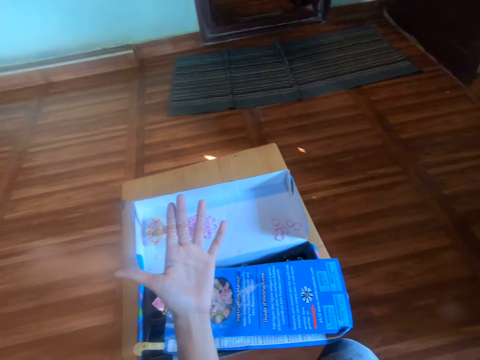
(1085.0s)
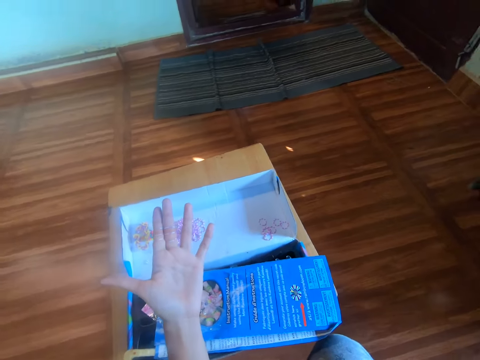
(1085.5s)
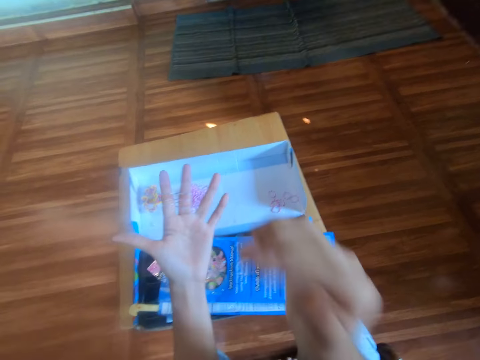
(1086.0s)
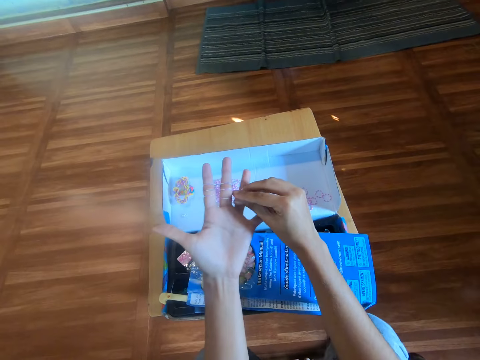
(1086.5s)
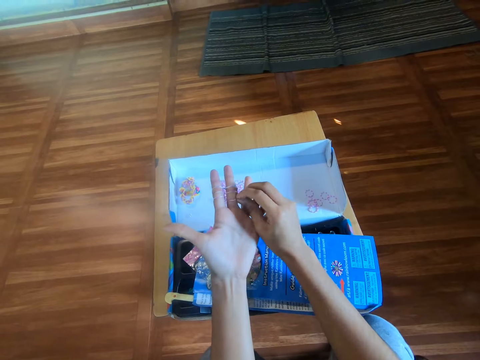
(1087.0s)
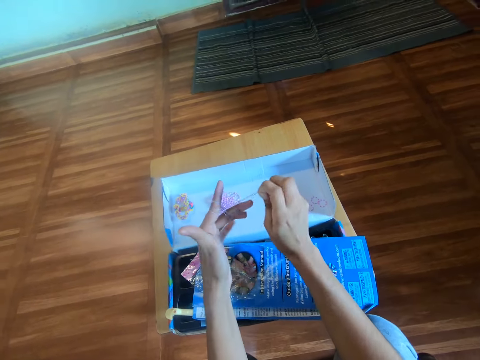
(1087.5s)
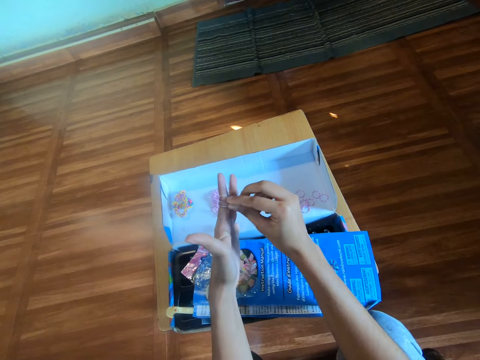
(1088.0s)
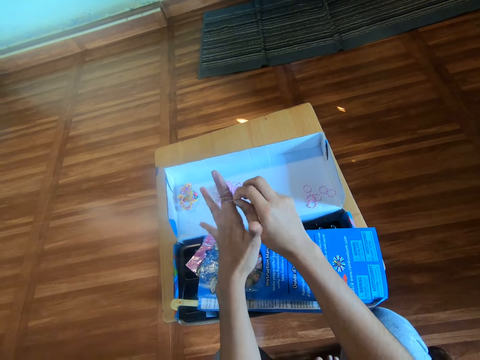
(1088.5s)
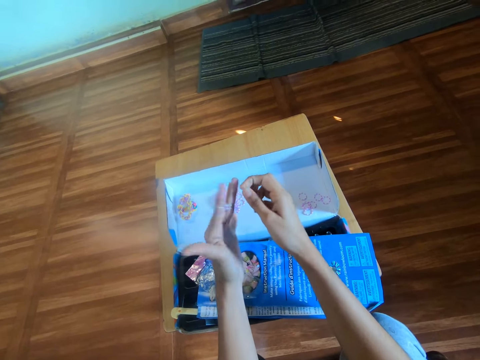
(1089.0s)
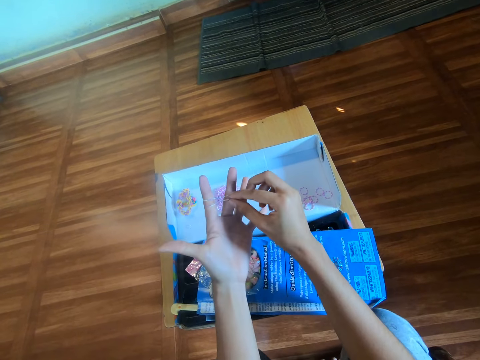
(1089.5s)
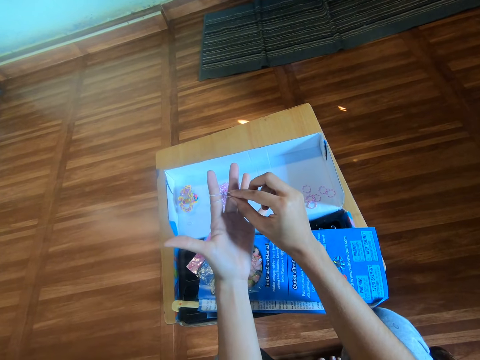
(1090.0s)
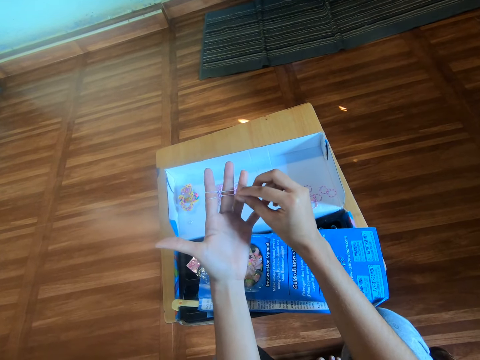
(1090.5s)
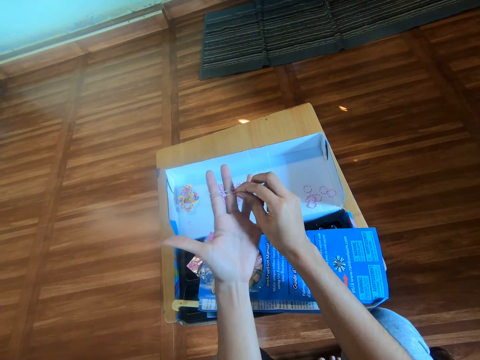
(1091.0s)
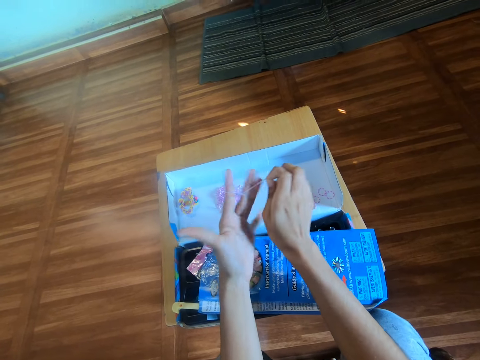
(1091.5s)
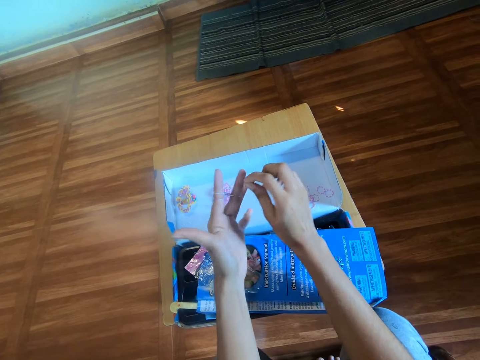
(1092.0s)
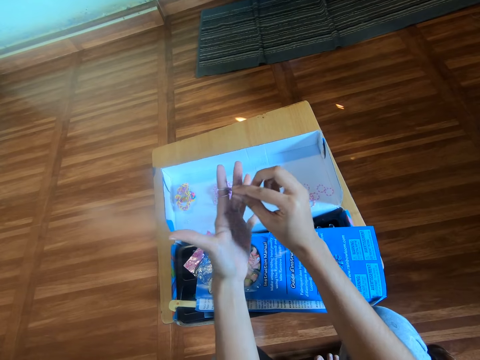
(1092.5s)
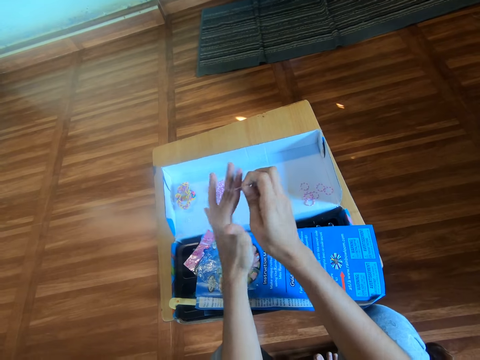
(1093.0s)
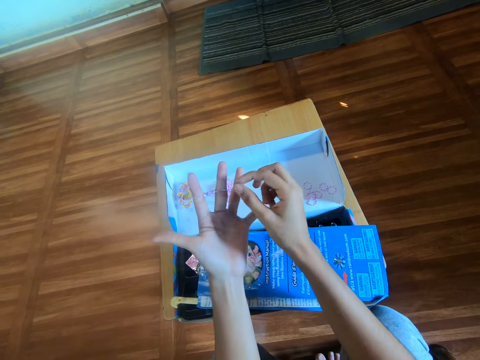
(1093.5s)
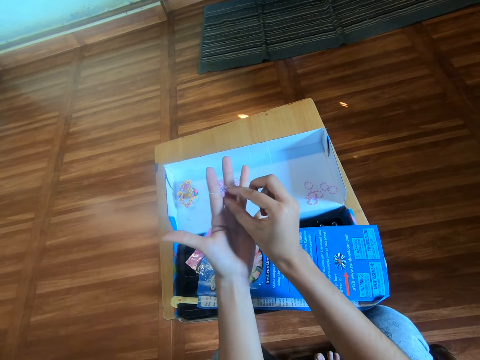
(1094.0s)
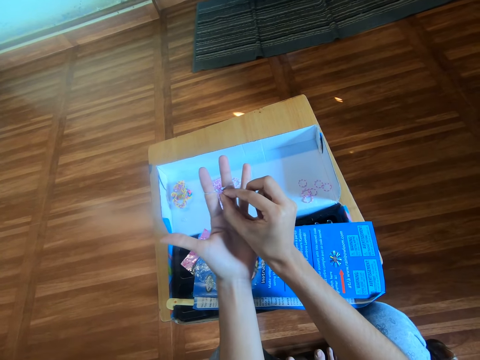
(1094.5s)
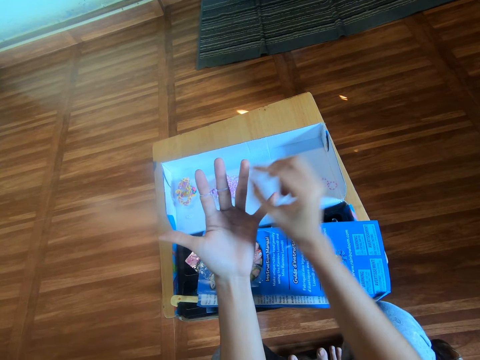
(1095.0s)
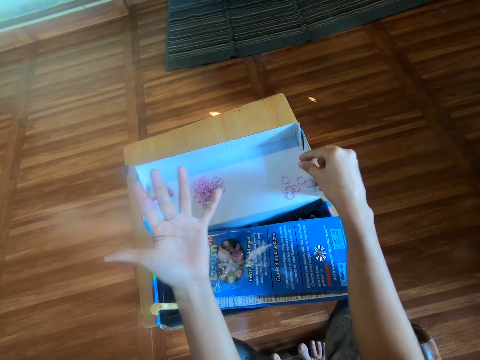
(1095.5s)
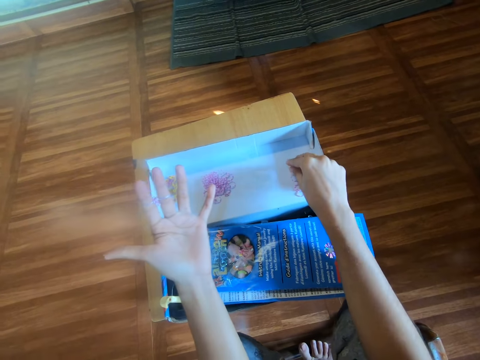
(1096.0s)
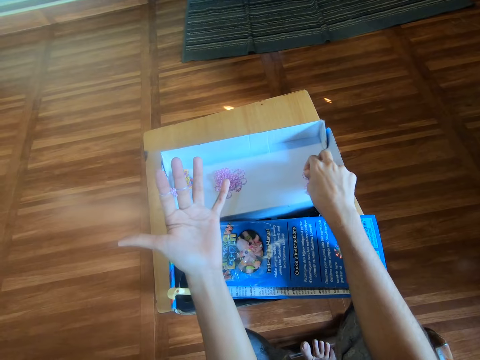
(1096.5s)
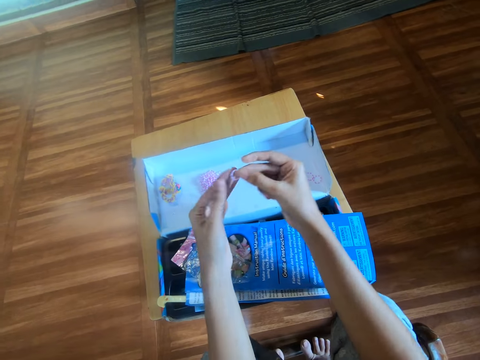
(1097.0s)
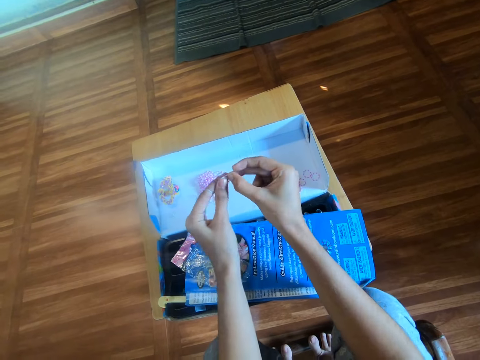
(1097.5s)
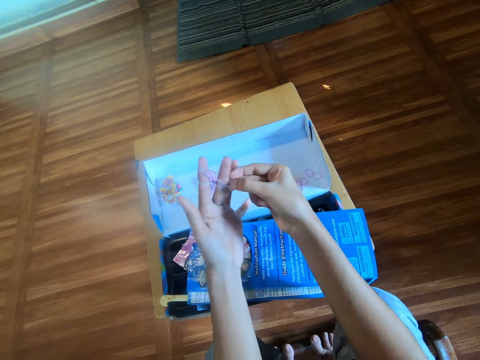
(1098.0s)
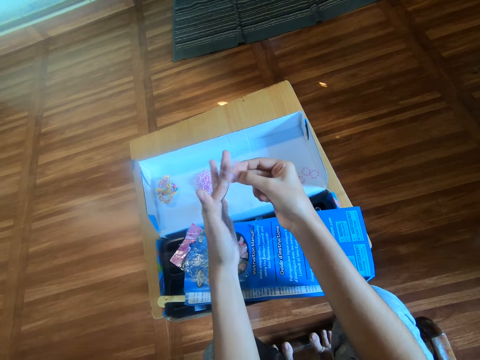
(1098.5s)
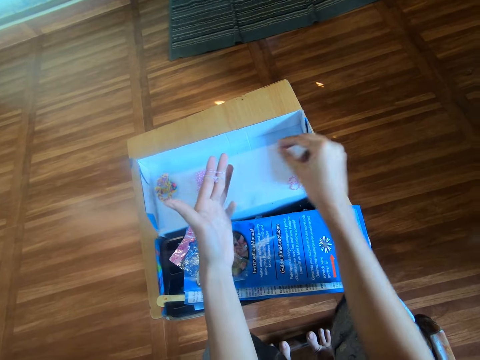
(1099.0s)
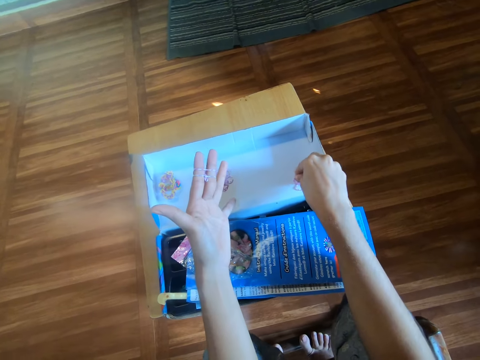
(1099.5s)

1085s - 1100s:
The camera wearer fixes the rubber band on the left finger. She picks a mini rubber band from a carton box on a stool with her right hand. She wears the rubber band around her left hand and rolls the mini rubber band on the fingers.

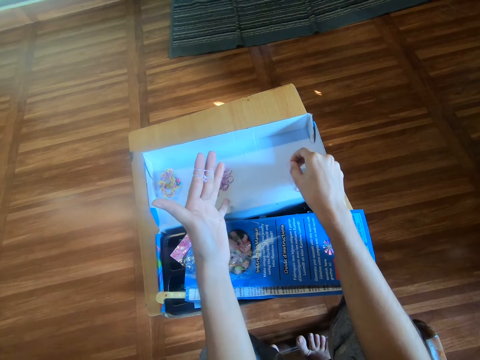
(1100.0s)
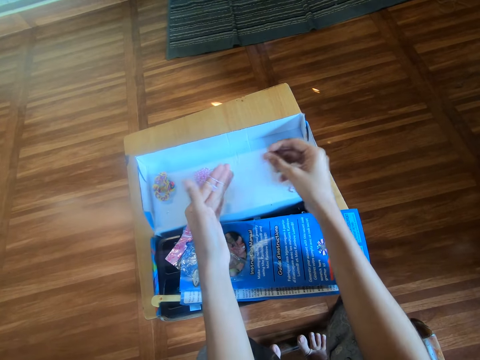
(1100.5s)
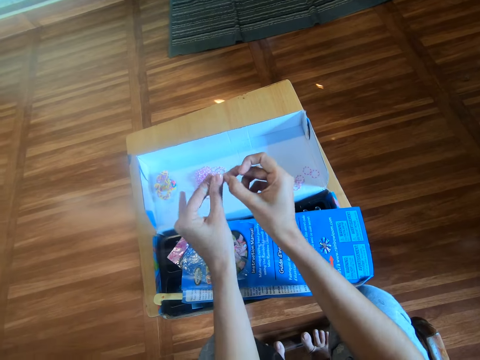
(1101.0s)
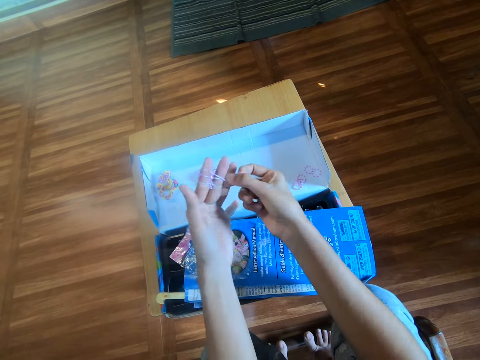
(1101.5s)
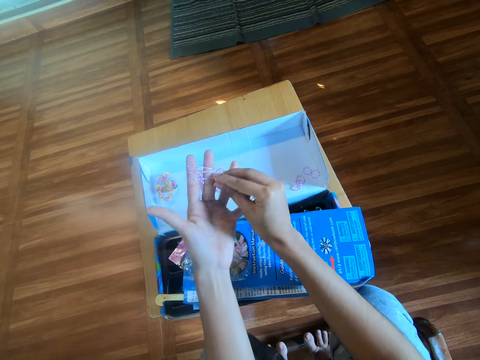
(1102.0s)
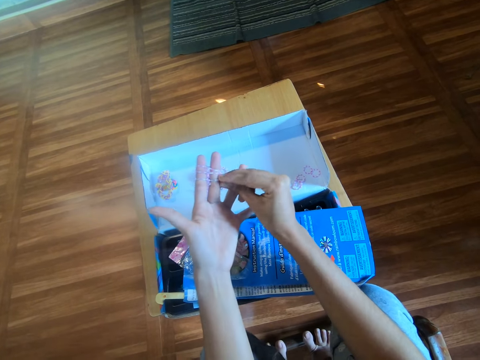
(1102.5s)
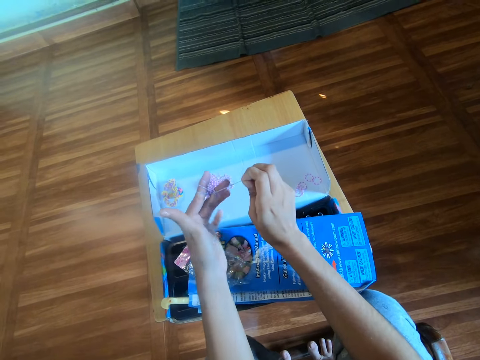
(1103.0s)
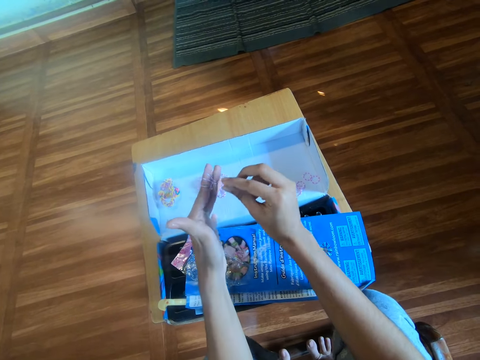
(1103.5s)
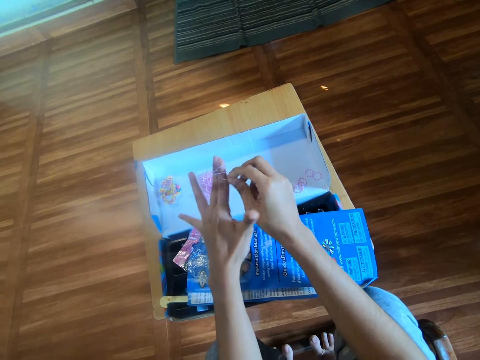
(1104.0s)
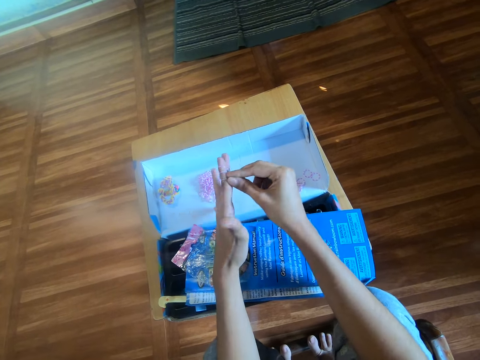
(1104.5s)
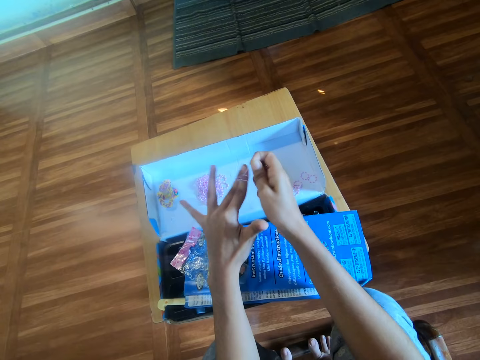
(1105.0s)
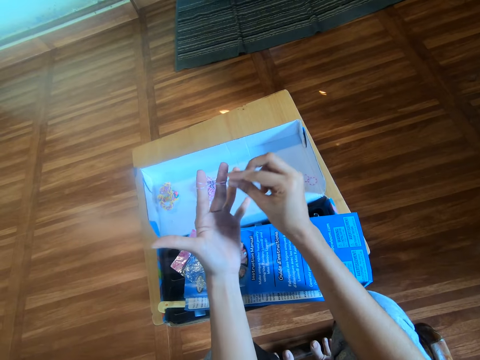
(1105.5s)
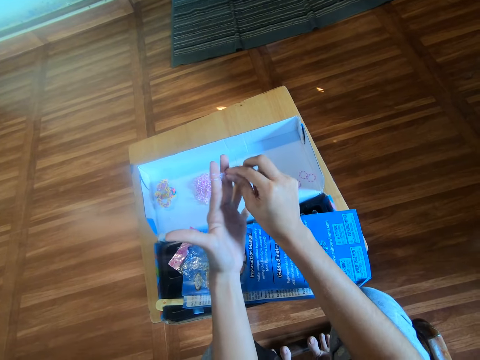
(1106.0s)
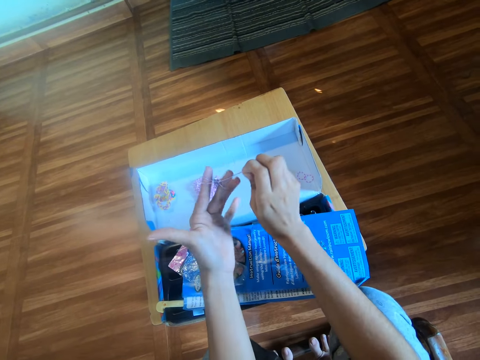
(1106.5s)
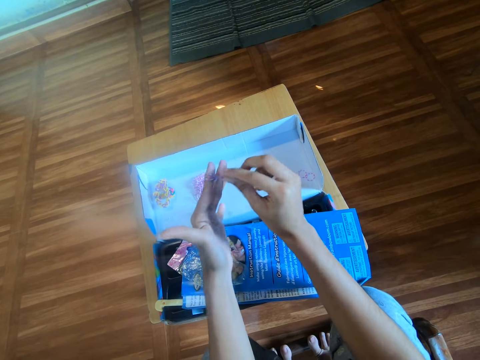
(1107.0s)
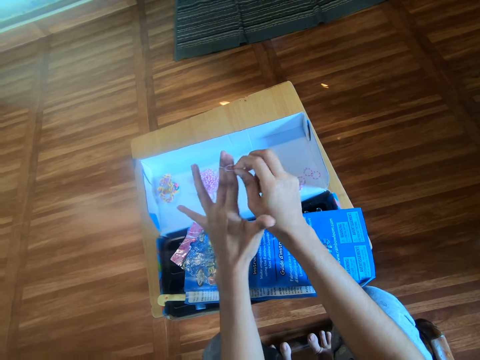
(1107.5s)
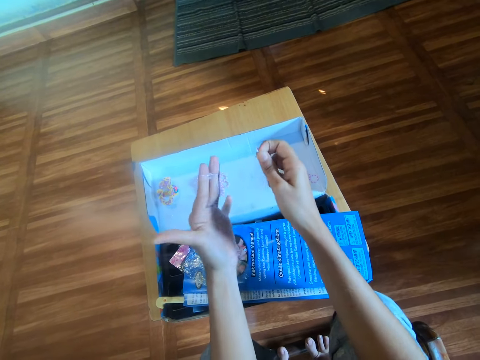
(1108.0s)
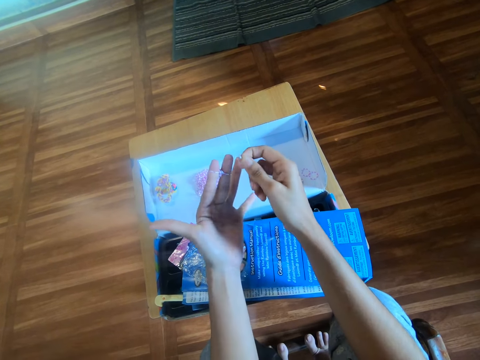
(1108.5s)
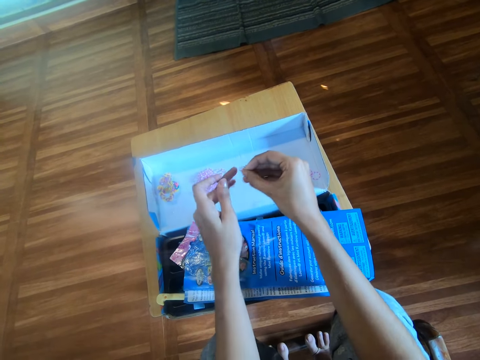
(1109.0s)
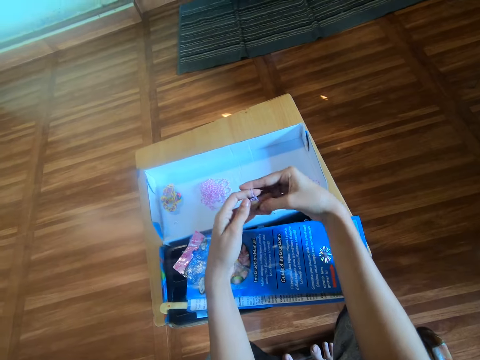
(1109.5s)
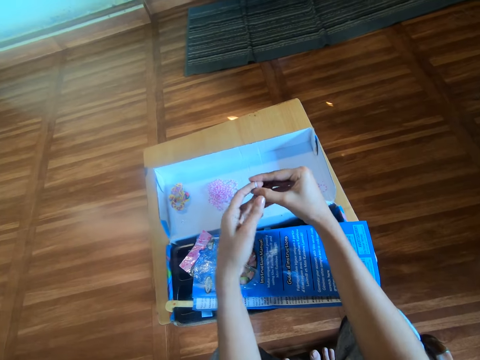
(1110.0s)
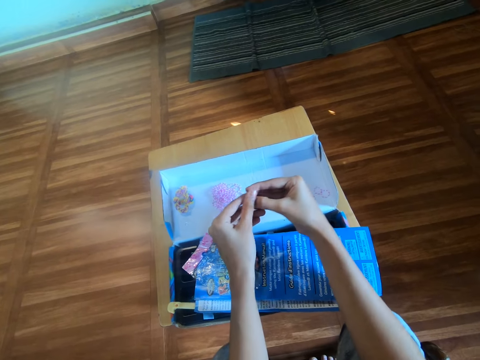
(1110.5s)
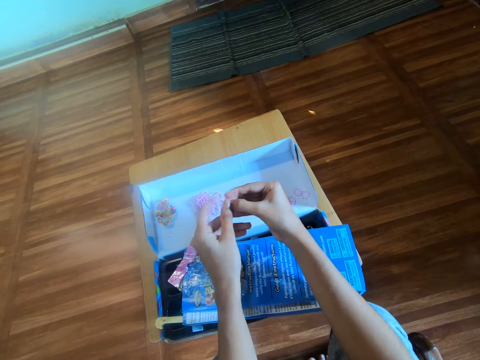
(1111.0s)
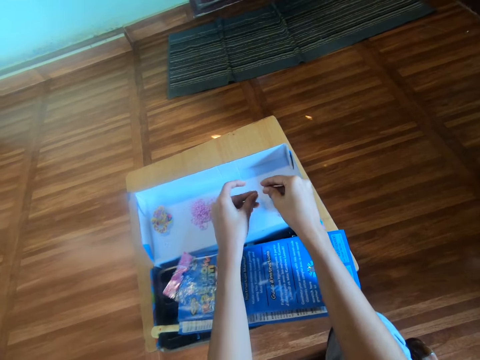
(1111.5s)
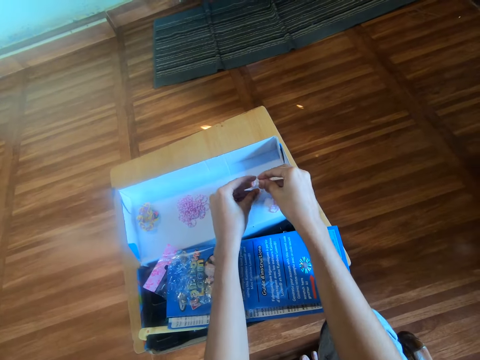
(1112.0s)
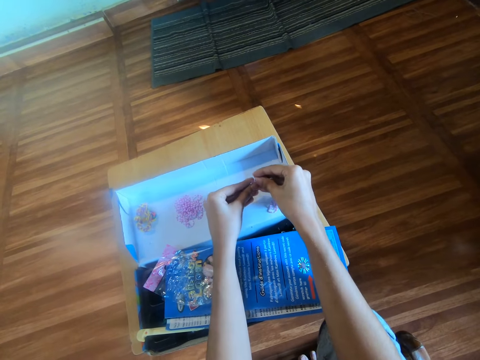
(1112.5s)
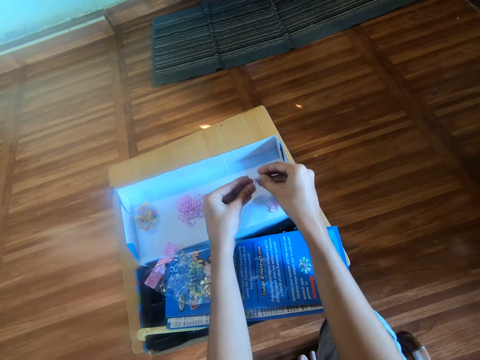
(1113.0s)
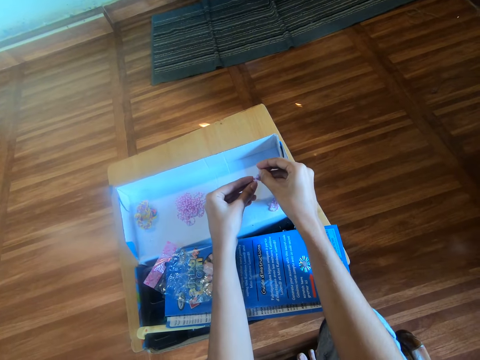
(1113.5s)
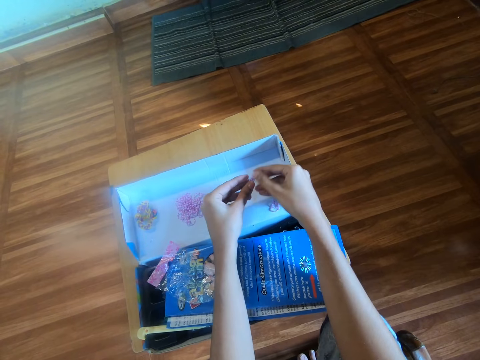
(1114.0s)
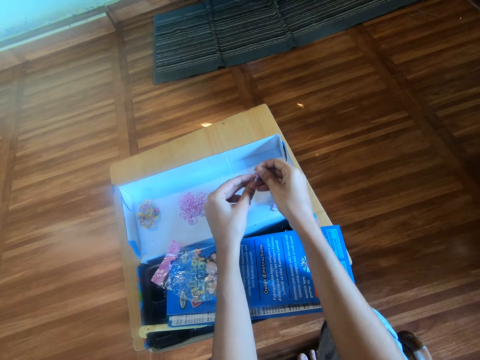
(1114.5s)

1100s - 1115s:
The camera wearer picks a mini rubber band from the carton box with her right hand. She wears the rubber band around her left hand and rolls the mini rubber band on the fingers. She makes a craft with the rubber band. She adjusts the mini rubber band on the fingers. She removes the mini rubber bands from the fingers. She separates the mini rubber bands with the hands.
